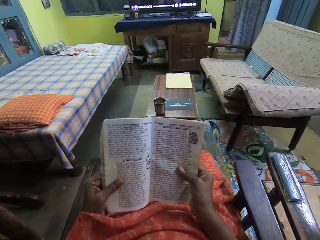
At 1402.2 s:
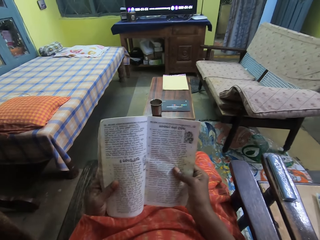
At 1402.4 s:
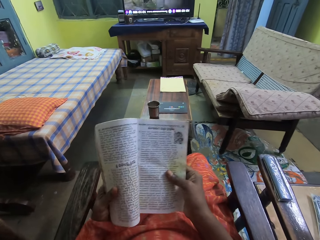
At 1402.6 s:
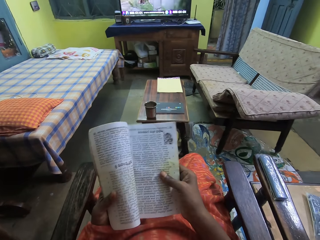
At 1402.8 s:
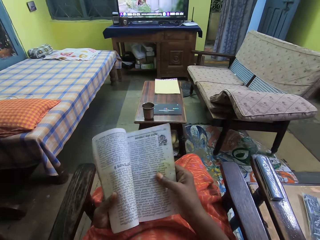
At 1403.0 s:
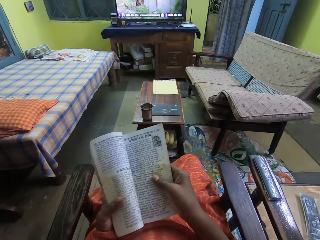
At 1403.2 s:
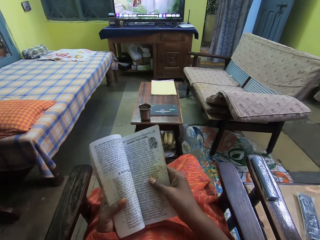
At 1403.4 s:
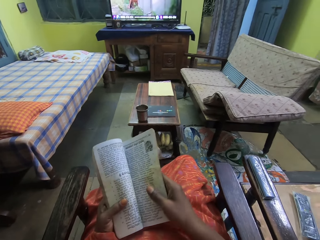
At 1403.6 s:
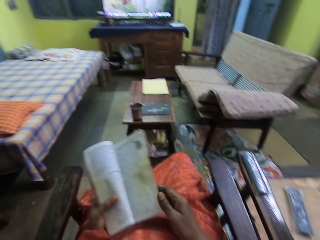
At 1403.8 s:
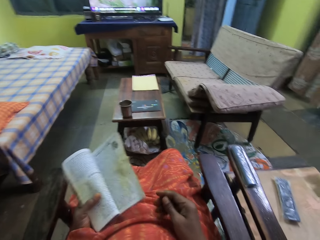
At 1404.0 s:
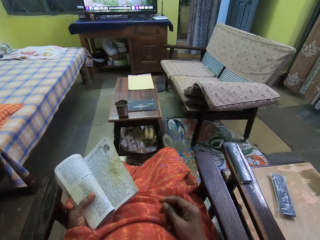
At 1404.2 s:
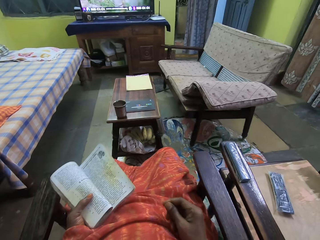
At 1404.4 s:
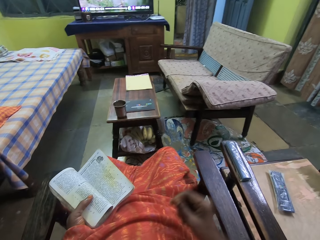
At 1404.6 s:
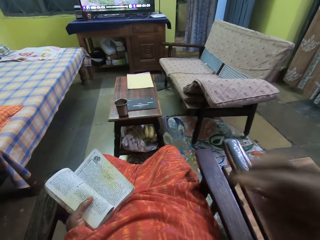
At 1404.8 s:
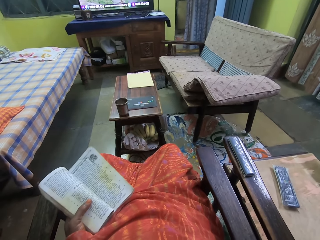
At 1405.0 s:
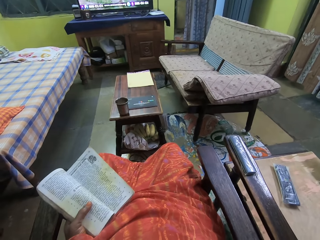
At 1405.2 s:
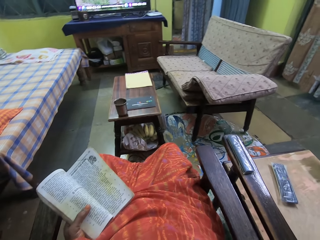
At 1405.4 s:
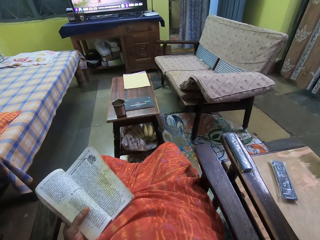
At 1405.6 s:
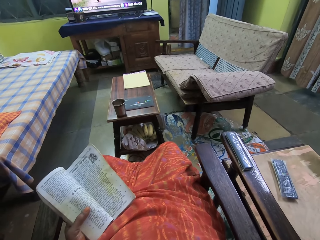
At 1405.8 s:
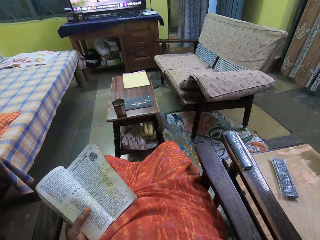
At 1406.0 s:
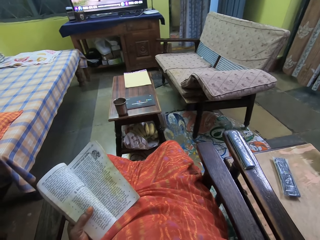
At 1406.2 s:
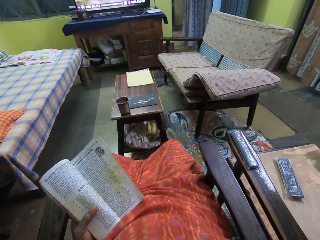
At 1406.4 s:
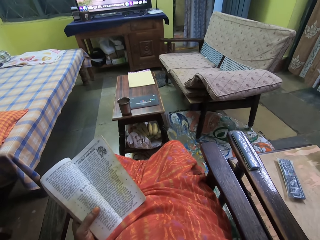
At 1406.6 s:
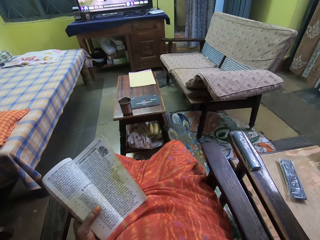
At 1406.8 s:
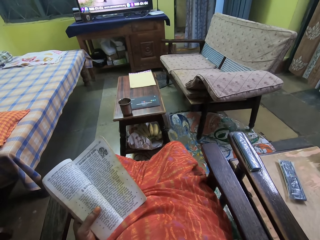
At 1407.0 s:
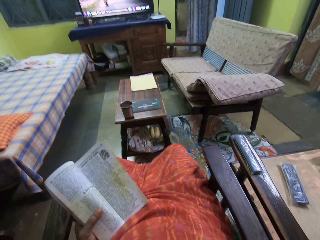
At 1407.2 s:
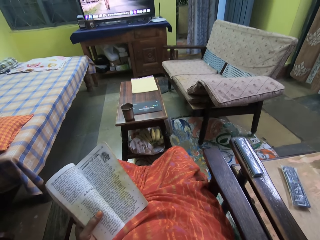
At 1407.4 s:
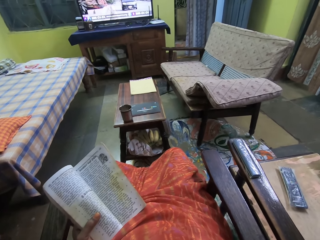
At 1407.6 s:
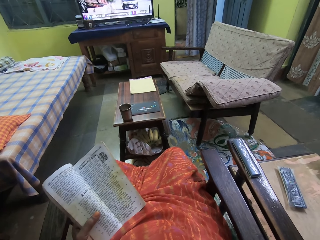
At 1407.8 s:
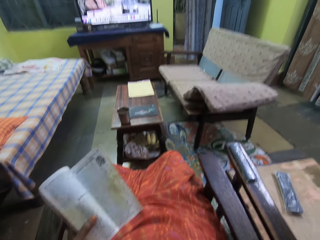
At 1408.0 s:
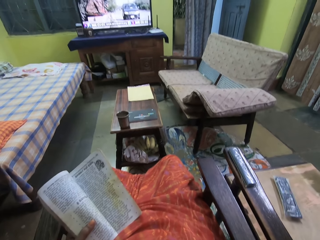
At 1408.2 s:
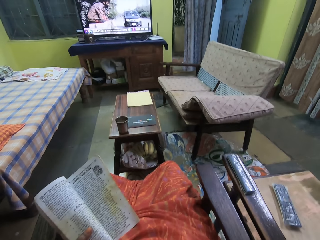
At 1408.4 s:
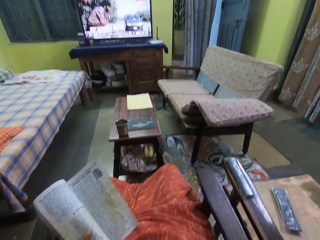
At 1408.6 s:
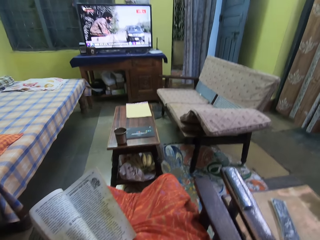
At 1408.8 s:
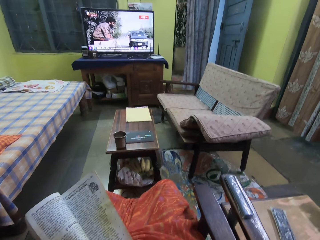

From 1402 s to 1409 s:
The camera wearer removes her right hand from the book. She adjusts a camera on her head with her right hand.
